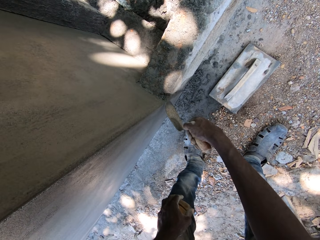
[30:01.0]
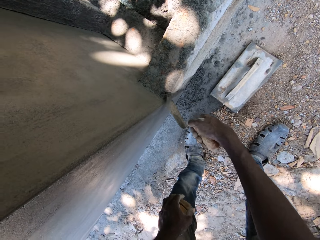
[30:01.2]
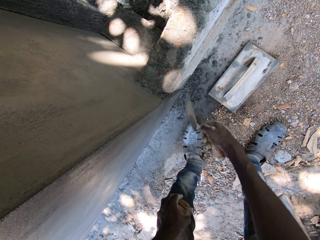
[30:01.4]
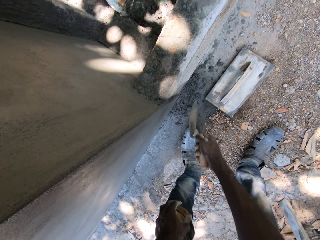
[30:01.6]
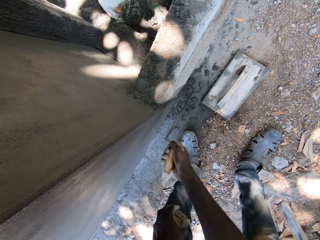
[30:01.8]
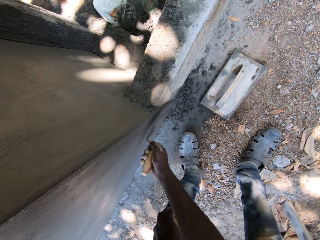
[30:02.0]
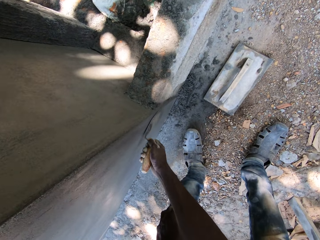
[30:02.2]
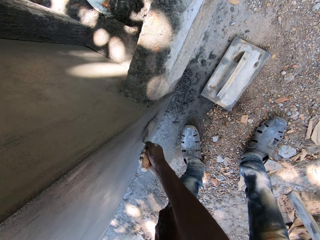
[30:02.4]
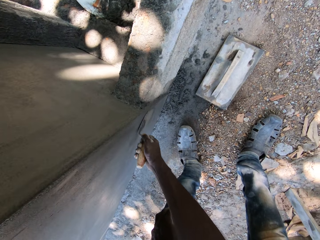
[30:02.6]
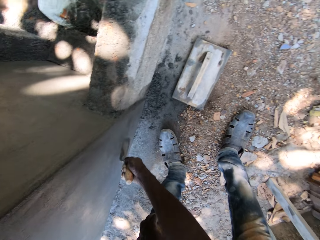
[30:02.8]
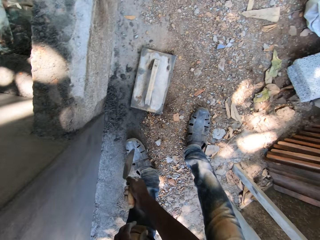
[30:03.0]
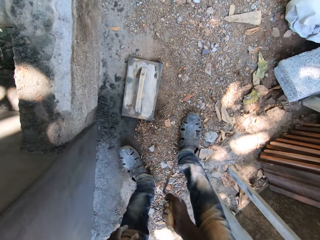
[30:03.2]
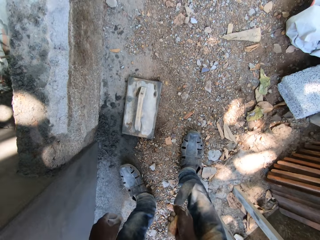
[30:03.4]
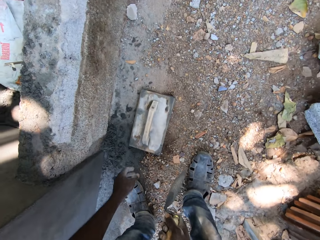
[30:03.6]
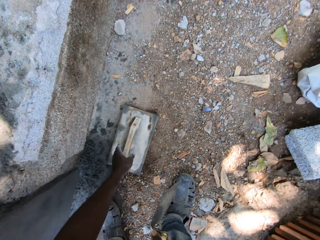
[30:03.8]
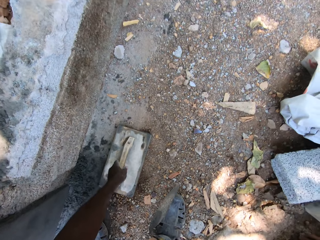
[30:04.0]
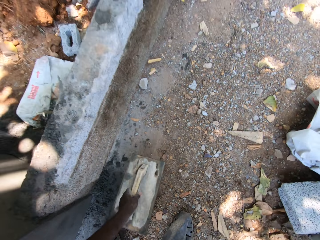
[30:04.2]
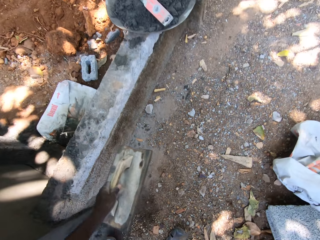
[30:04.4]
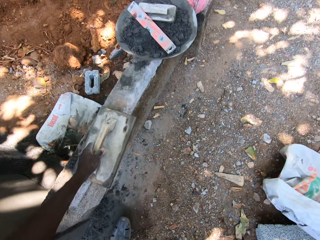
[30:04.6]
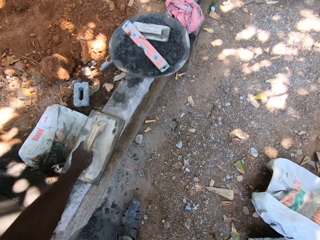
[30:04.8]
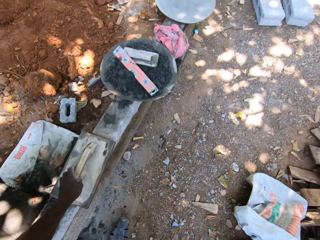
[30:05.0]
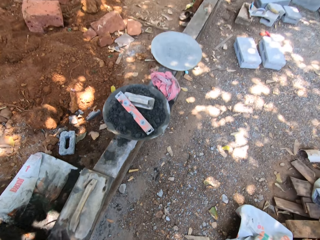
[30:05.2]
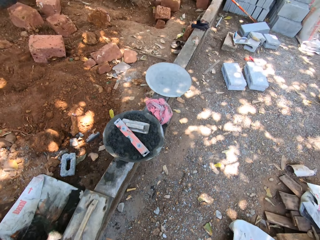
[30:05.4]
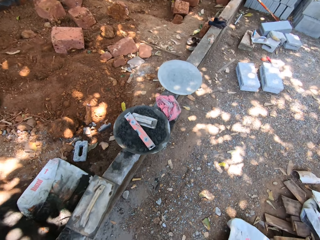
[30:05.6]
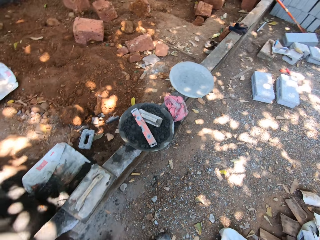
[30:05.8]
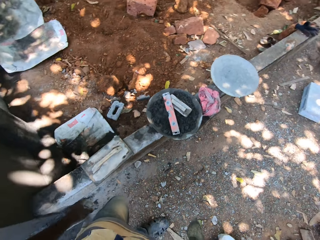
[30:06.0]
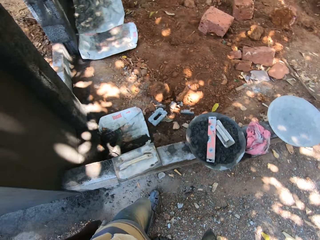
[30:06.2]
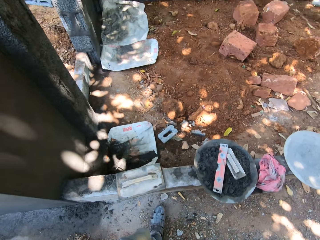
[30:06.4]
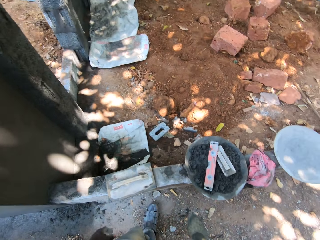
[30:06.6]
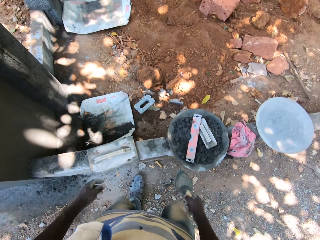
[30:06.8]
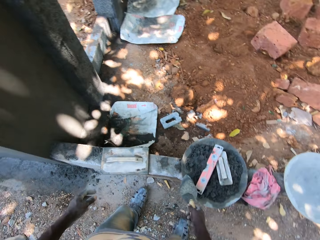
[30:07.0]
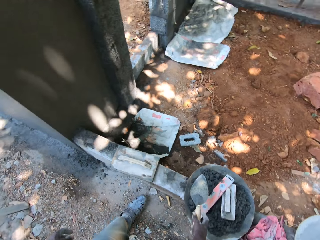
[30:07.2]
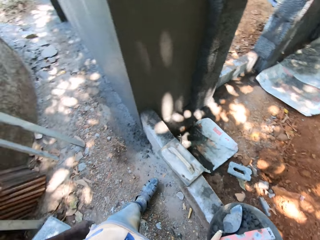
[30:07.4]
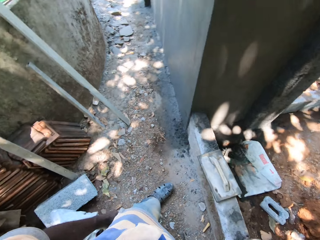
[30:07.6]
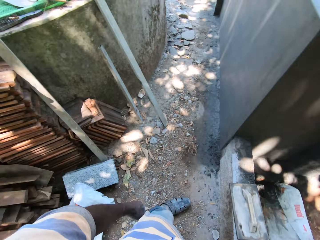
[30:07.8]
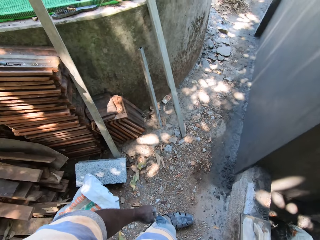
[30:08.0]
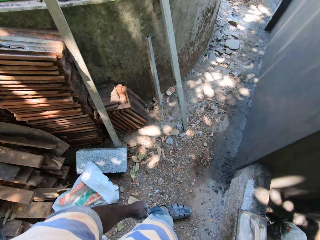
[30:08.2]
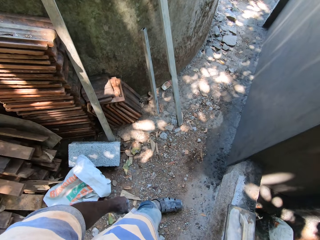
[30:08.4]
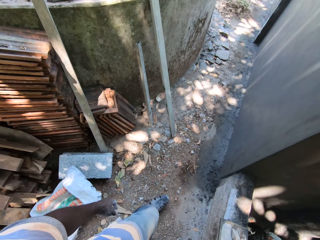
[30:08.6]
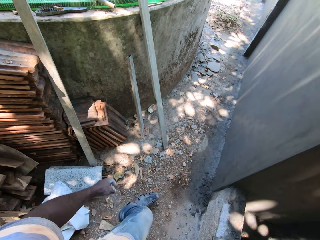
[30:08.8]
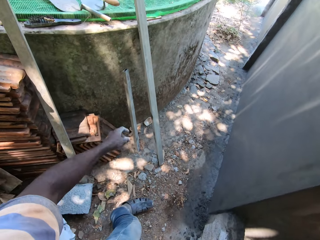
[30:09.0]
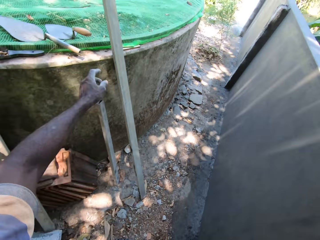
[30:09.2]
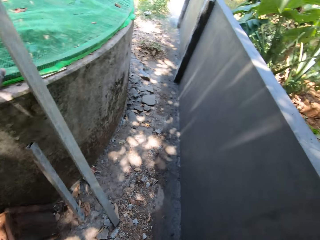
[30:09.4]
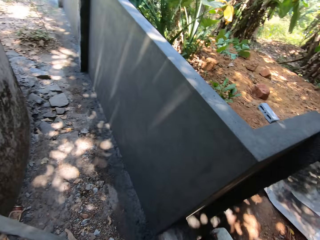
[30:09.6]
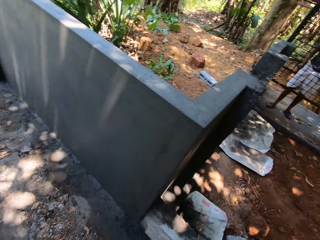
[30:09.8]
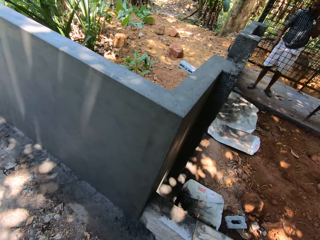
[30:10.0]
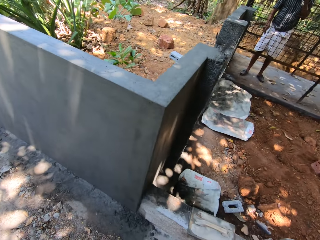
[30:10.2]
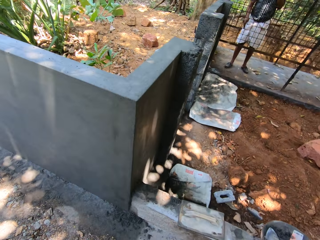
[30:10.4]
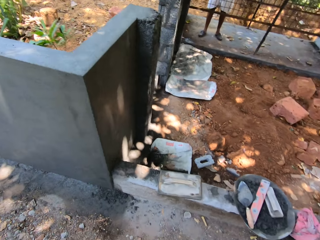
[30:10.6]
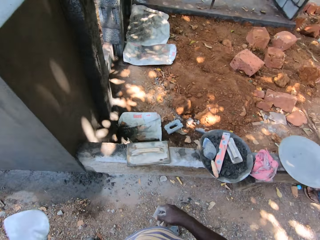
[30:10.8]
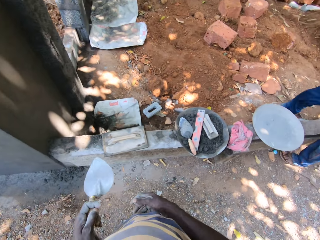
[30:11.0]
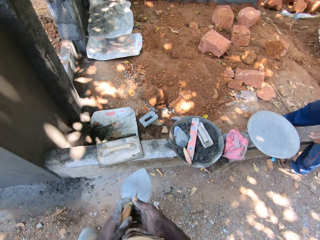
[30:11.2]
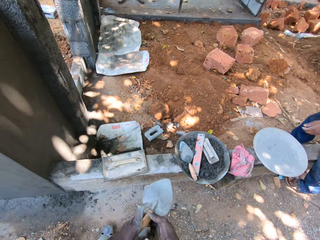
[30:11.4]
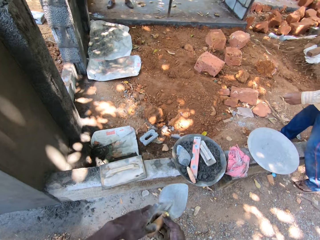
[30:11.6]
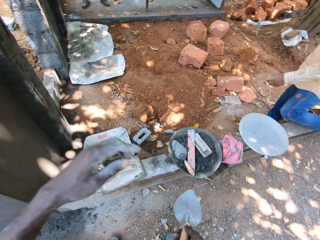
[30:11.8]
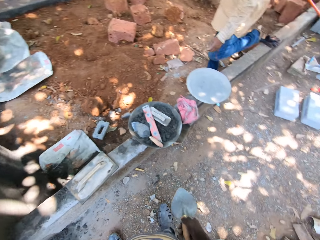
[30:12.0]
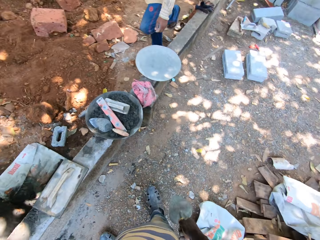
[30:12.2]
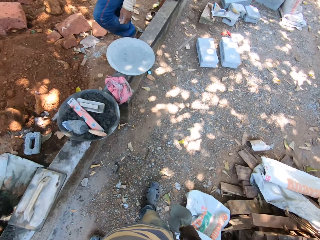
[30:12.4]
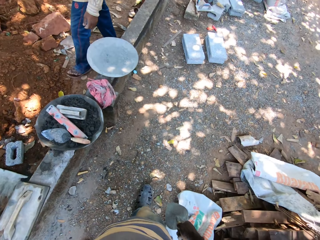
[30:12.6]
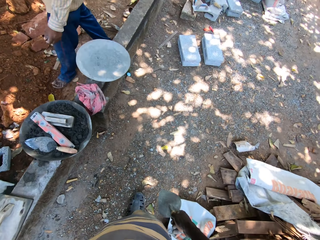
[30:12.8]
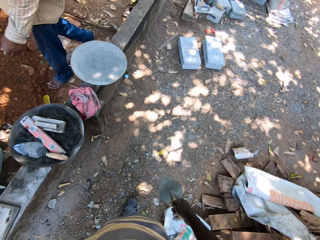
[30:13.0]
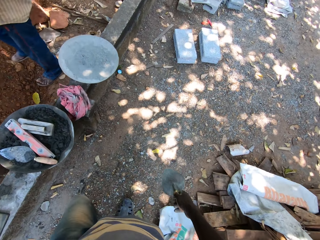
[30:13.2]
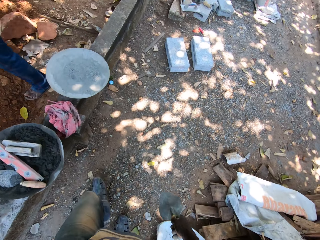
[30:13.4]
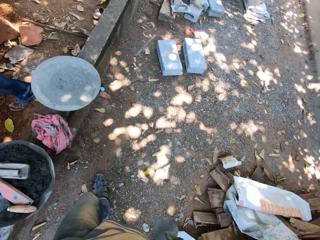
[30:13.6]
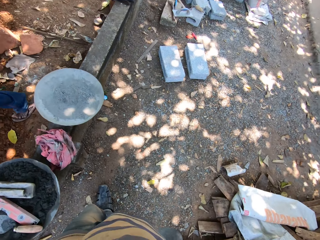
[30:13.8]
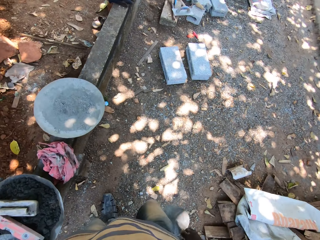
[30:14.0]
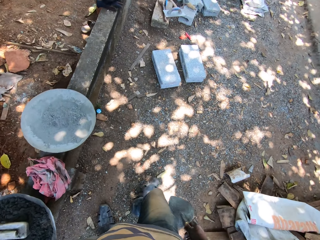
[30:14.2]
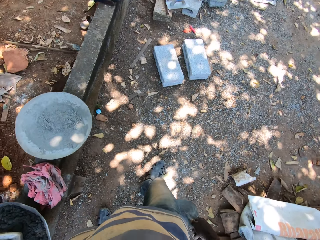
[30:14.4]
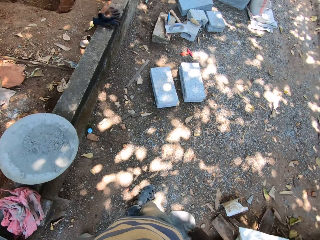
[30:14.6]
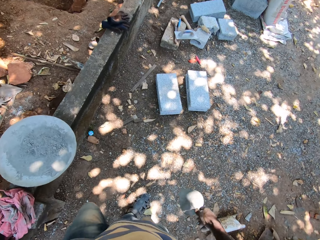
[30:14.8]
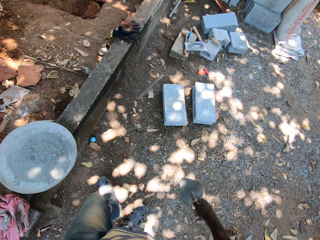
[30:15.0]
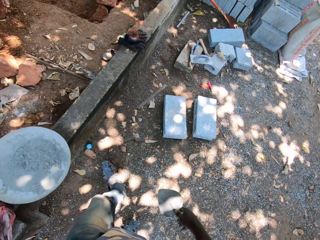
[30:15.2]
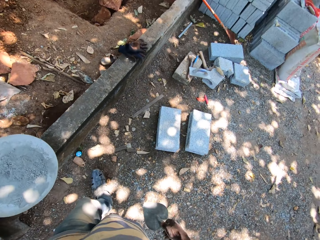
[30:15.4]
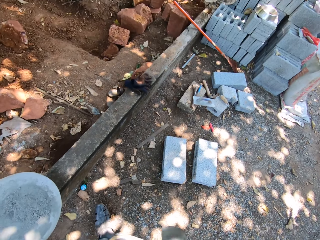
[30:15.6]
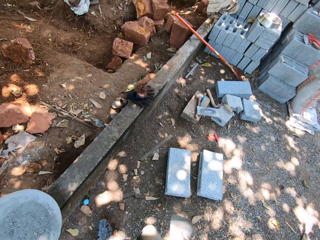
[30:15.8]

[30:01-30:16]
The camera wearer applies cement on the wall. He smoothens the wall with the trowel in his right hand. He picks up the wooden float from the ground with his left hand. He drops the wooden float on the short block fence with his left hand. He looks around the compound. He drops the trowel on a cement bowl with his right hand. He picks up a trowel from a concrete ring with his left hand. He transfers the trowel from his left hand to his right hand. He walks around the compound.

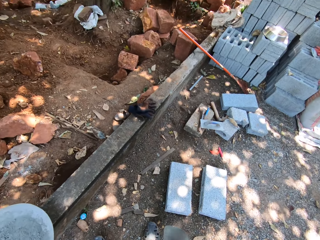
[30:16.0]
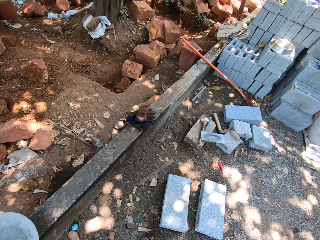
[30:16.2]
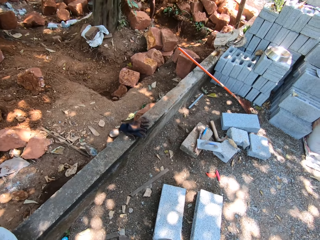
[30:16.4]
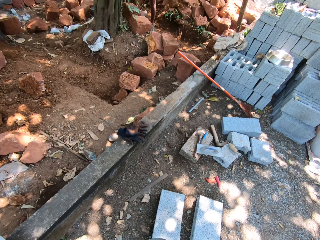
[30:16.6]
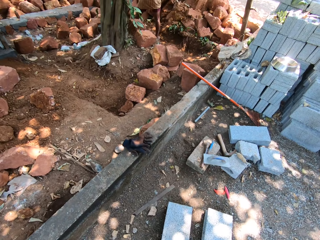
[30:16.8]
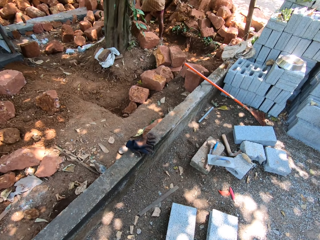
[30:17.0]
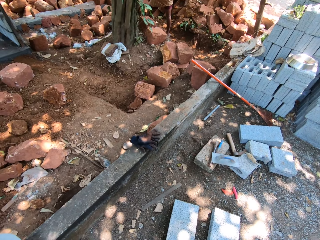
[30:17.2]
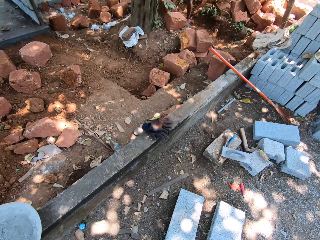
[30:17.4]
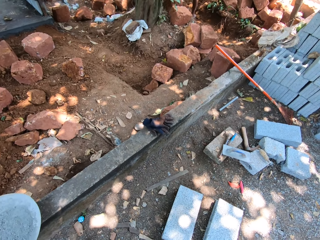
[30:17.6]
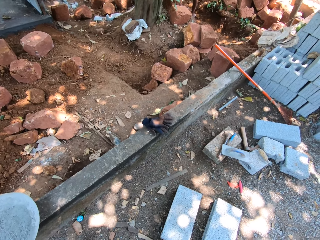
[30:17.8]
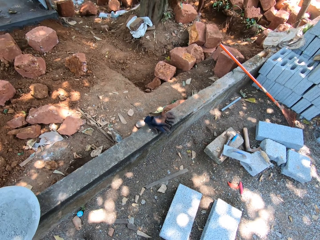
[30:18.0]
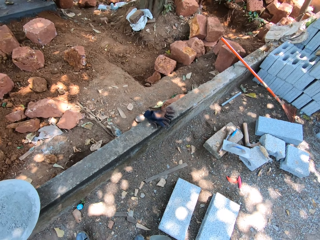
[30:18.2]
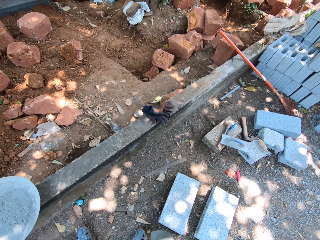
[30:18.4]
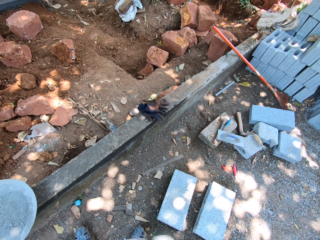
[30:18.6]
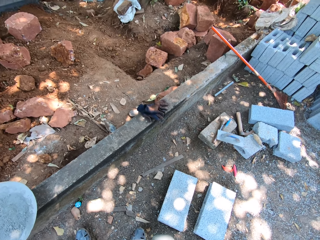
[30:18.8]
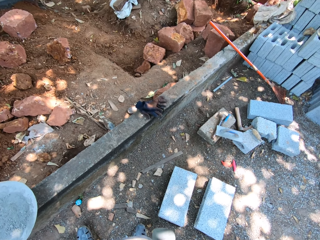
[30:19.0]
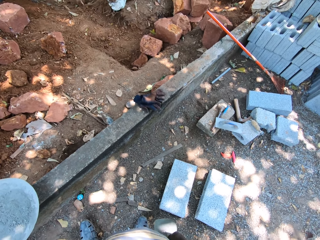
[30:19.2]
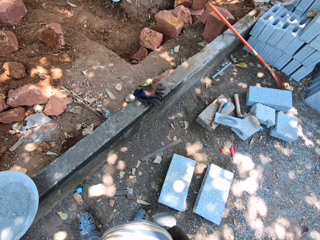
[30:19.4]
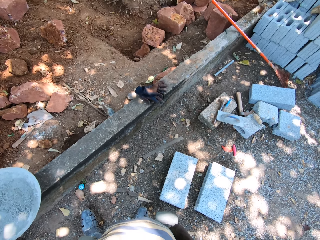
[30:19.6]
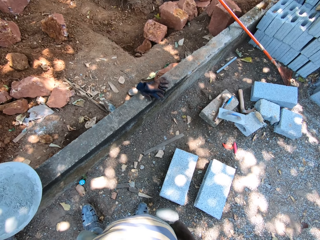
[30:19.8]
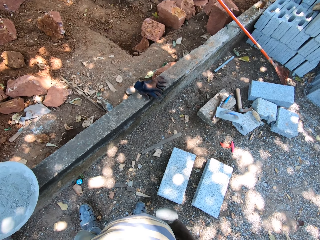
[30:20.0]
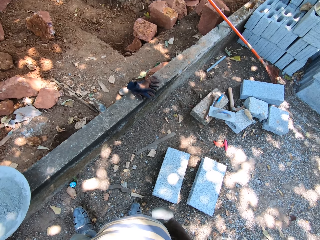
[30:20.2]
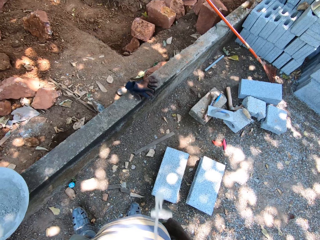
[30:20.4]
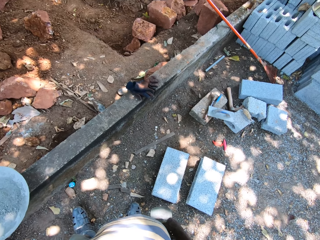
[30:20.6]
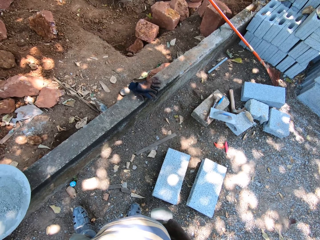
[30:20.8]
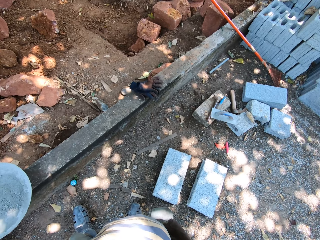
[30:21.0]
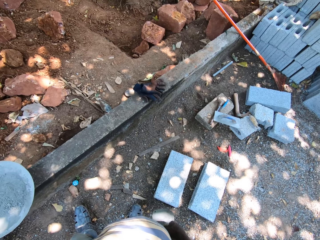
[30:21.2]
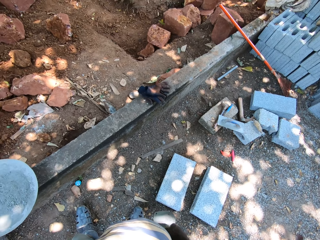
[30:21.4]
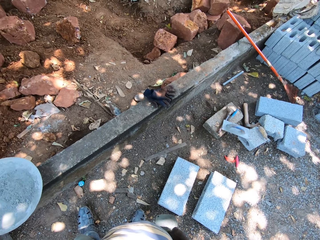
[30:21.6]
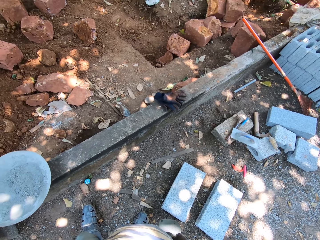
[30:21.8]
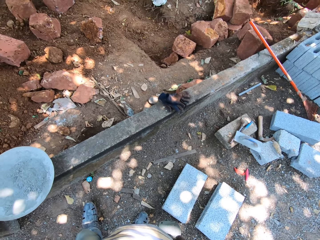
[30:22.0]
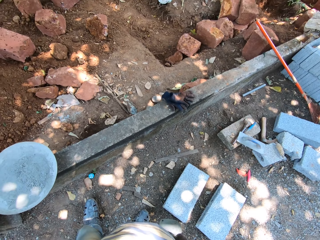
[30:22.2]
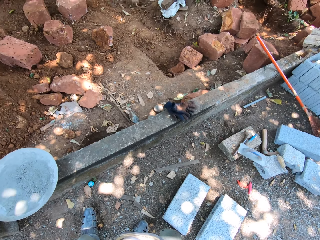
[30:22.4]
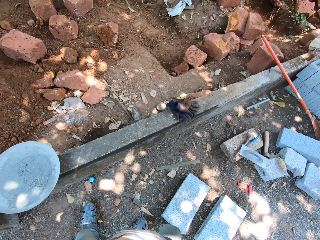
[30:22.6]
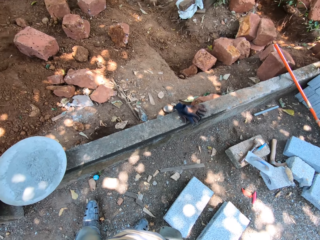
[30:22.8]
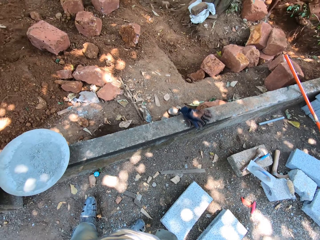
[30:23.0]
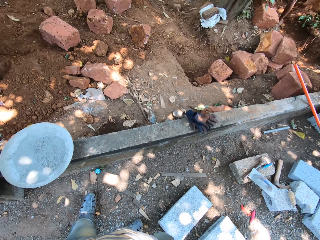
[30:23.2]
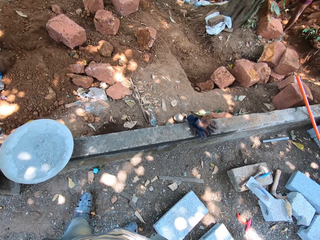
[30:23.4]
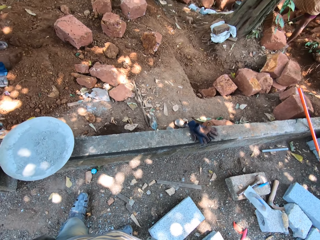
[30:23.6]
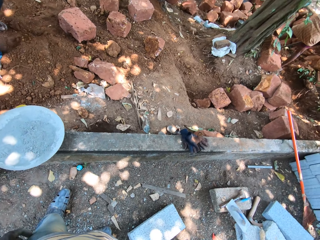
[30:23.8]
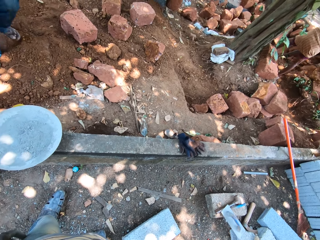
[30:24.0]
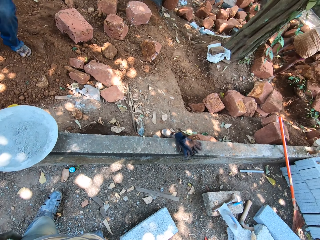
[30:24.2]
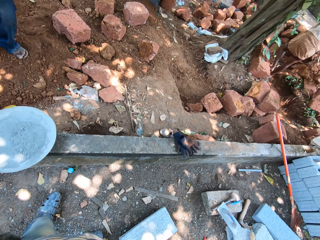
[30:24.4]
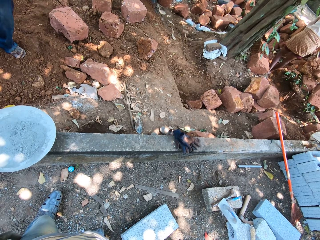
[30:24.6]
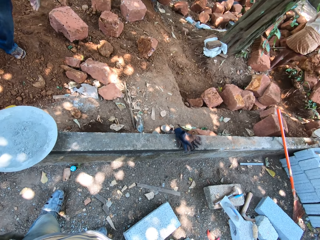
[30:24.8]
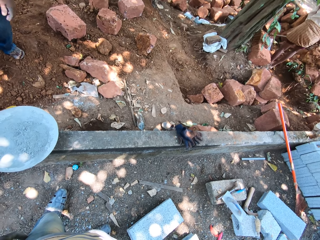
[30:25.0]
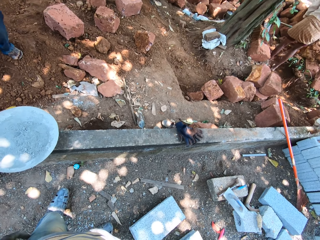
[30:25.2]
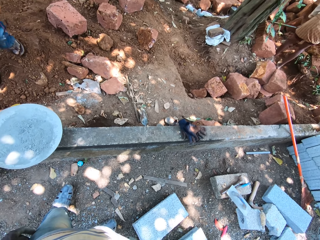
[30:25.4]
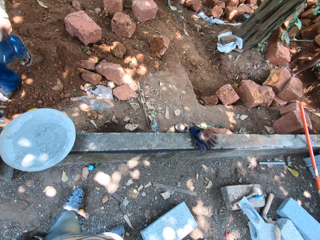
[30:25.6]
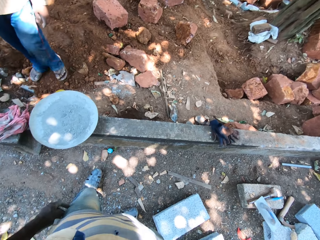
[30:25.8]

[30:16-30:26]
The camera wearer looks around the compound.
